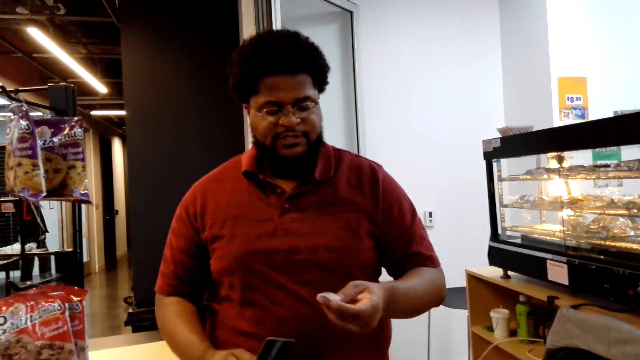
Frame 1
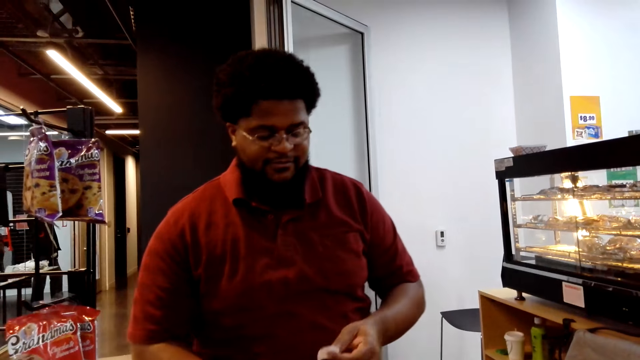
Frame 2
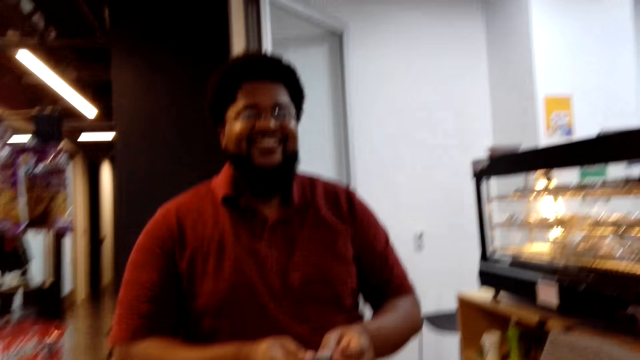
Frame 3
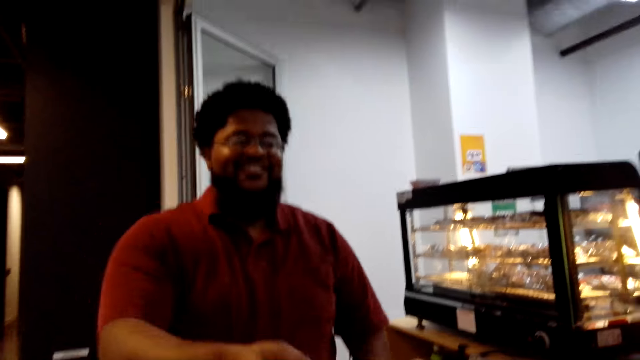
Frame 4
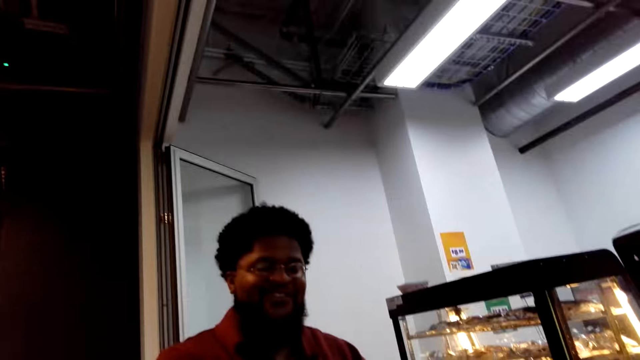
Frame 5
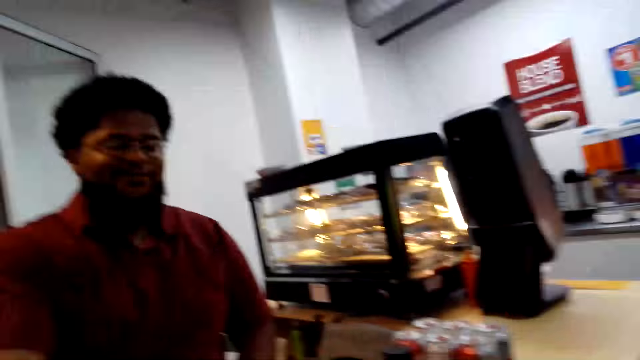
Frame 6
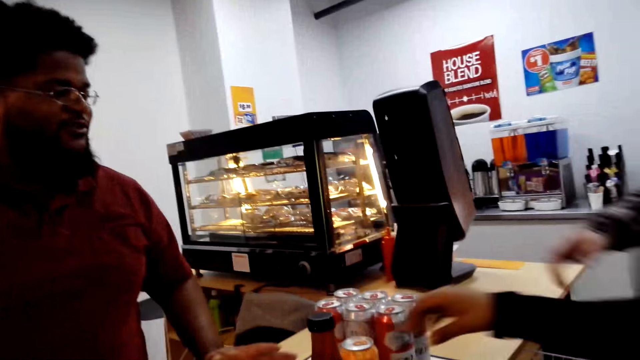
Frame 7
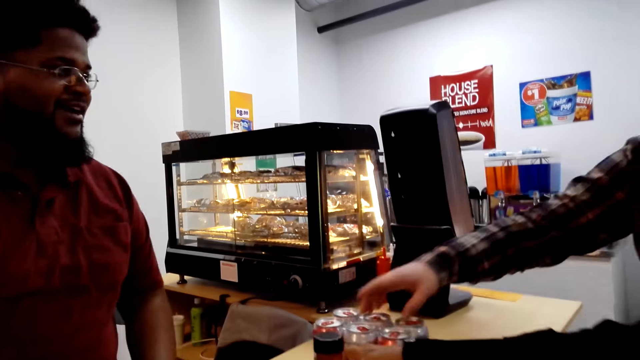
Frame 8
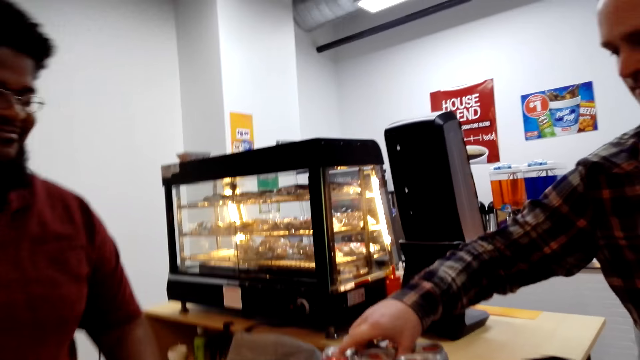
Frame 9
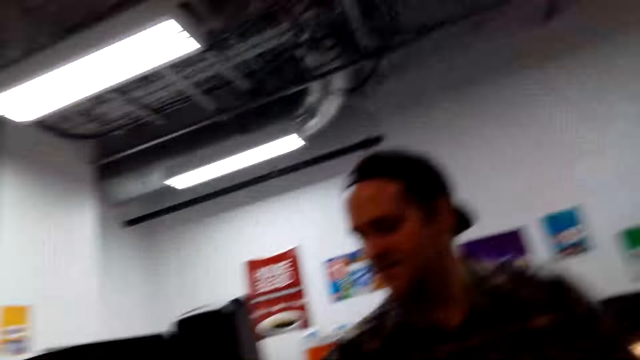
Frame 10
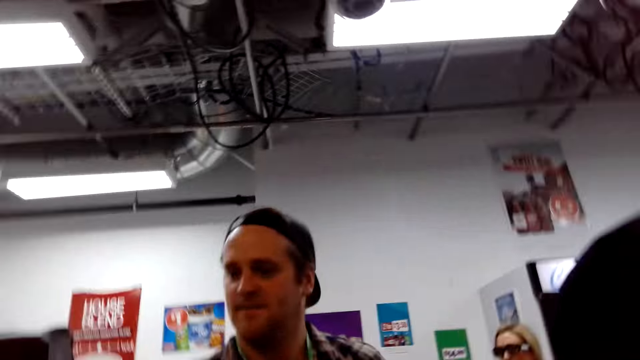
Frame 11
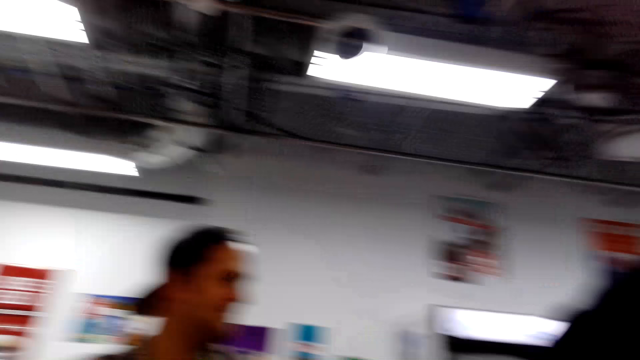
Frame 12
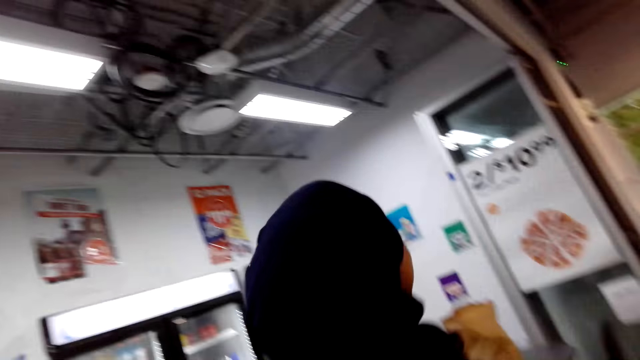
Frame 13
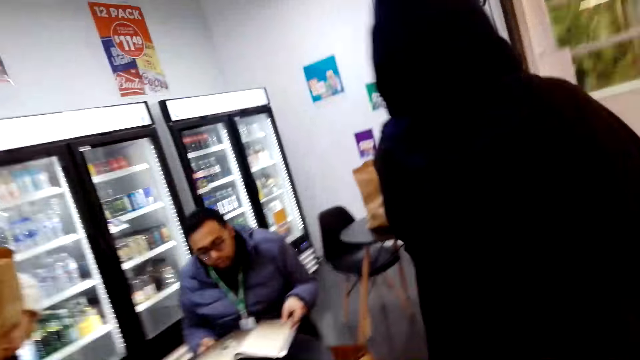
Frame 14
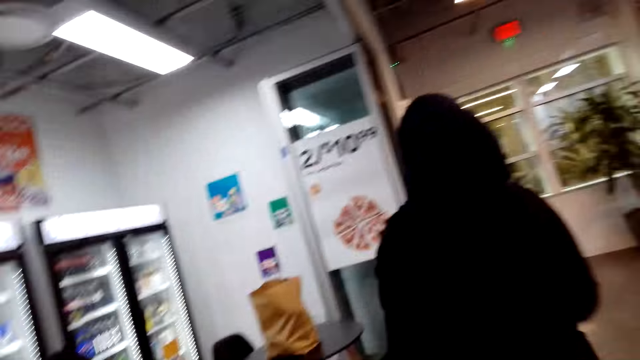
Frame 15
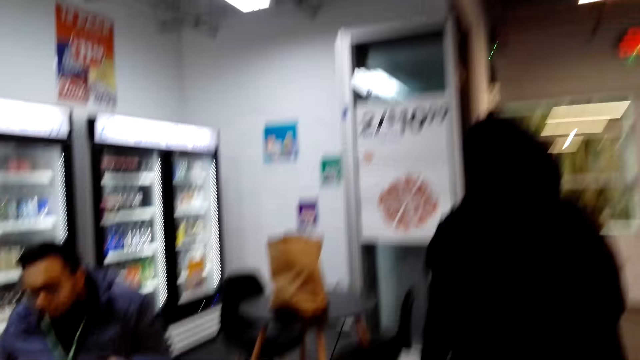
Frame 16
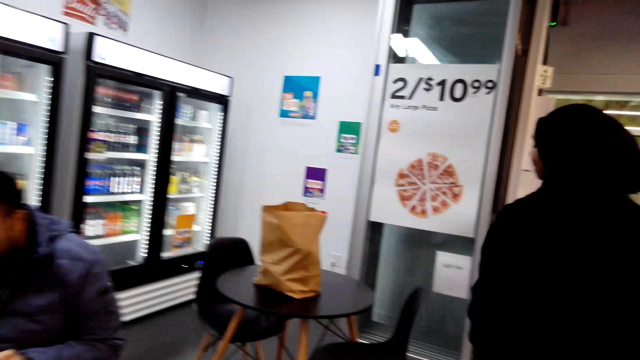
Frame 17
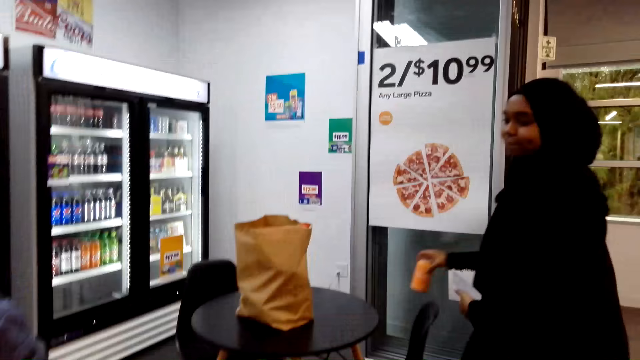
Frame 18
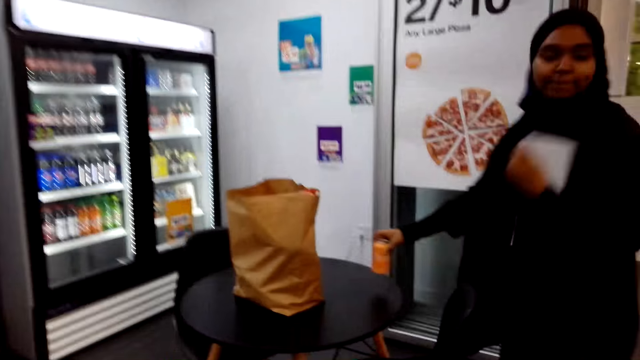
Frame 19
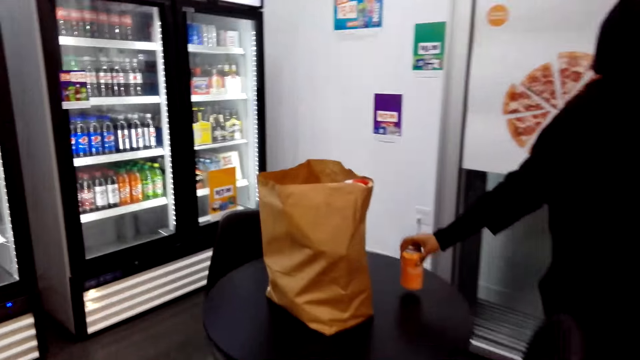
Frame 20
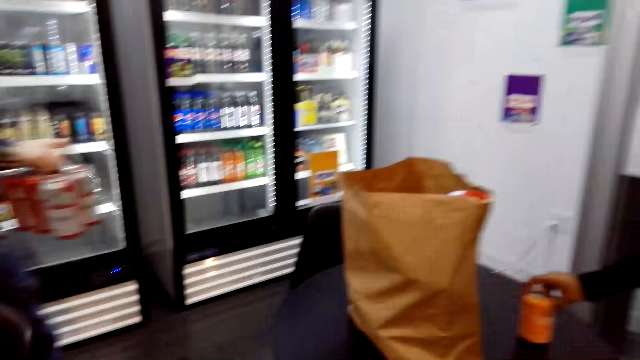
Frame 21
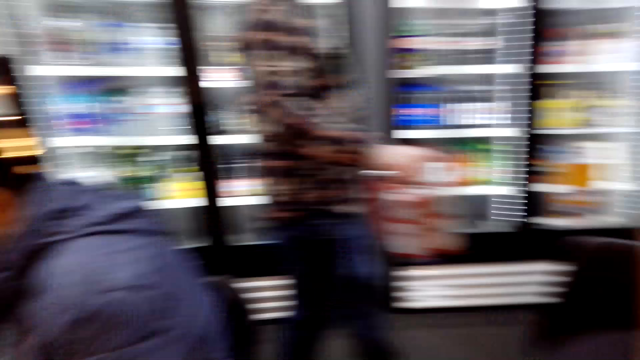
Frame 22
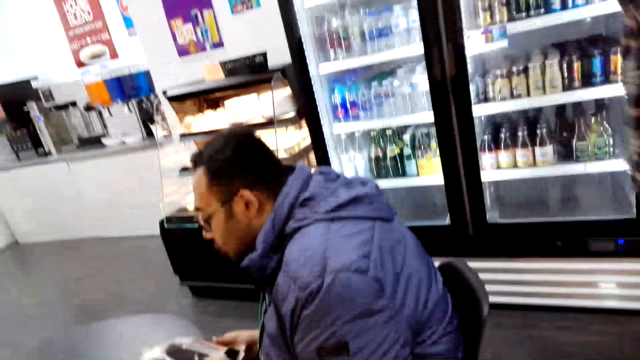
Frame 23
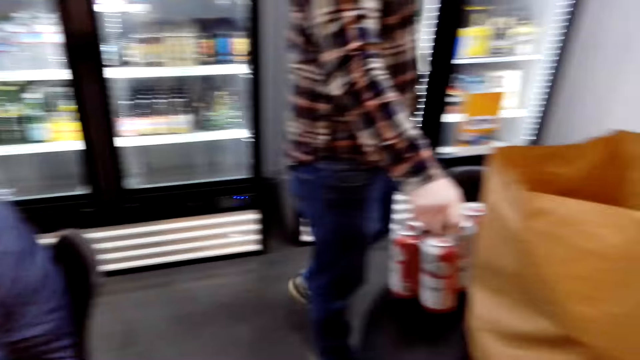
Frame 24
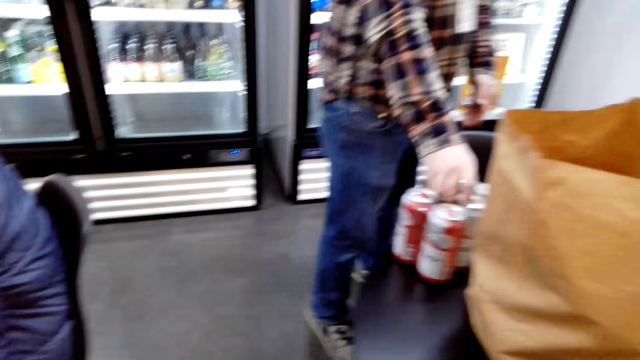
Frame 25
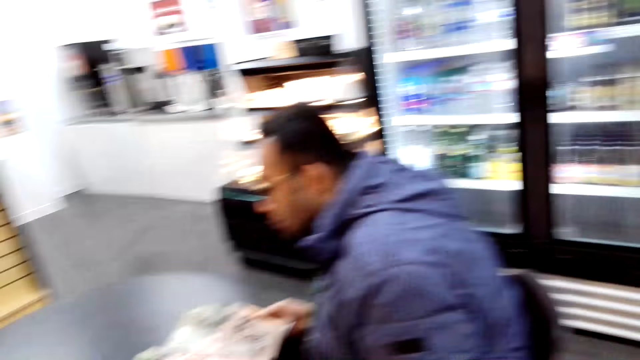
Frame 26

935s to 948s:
The man gives a receipt to the camera wearer. Another man picks the drinks. A third man walks around. The third man puts the drink on the table.

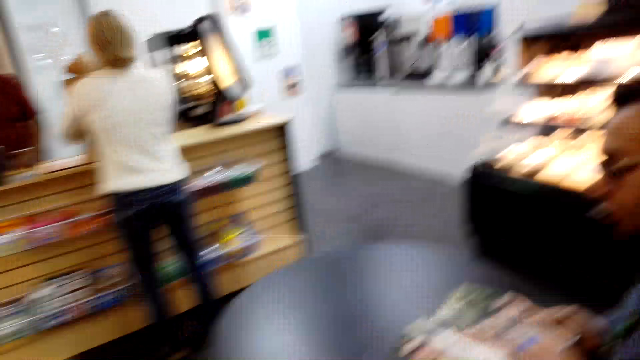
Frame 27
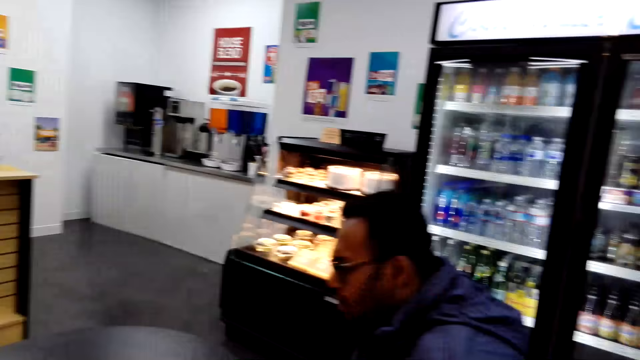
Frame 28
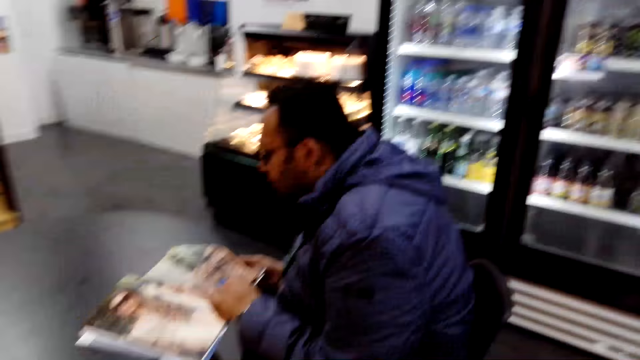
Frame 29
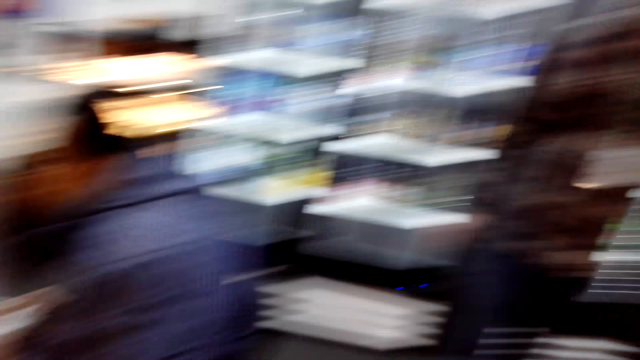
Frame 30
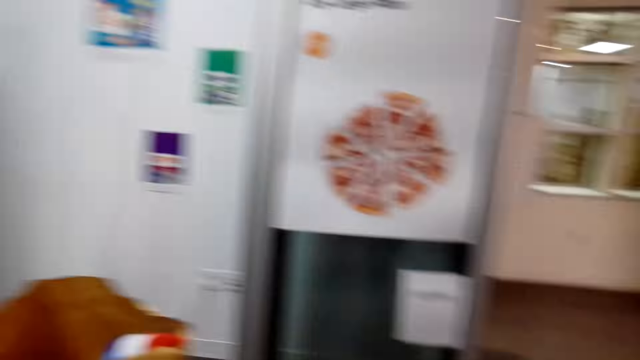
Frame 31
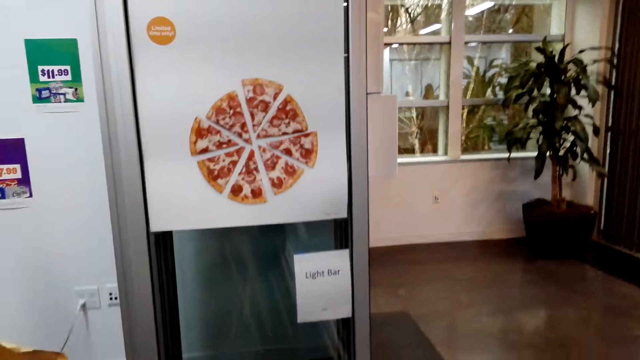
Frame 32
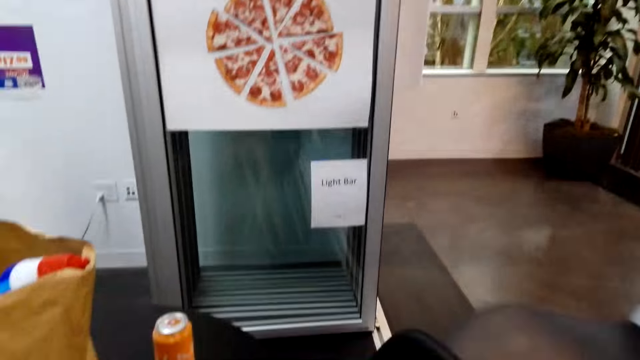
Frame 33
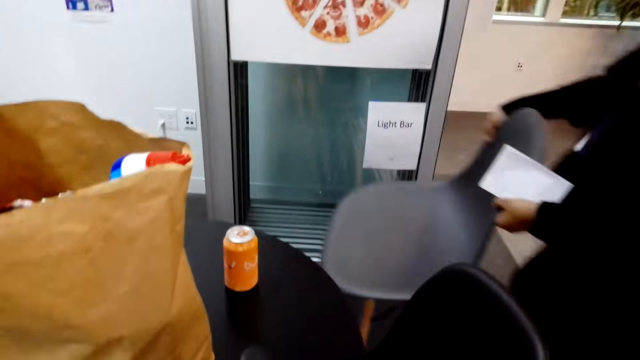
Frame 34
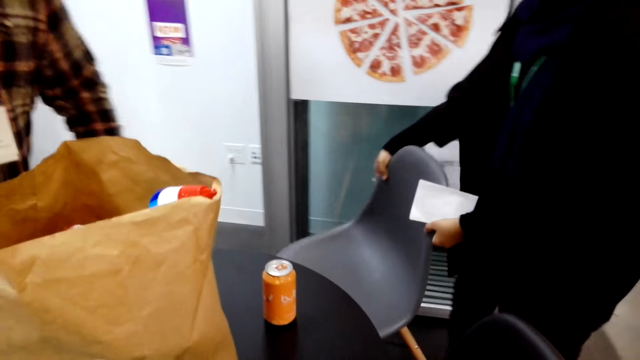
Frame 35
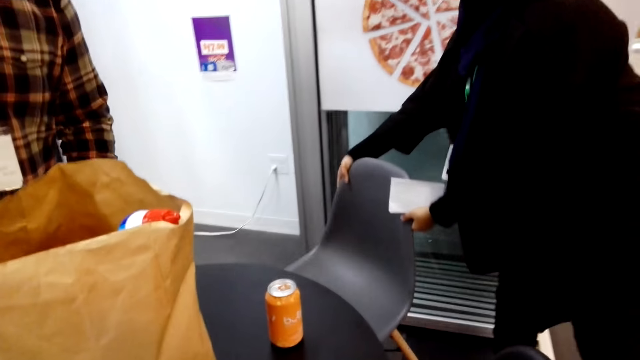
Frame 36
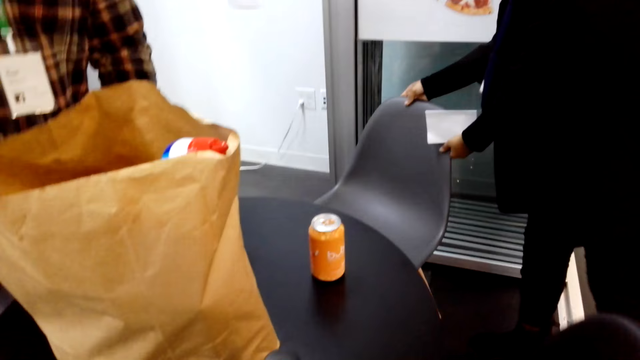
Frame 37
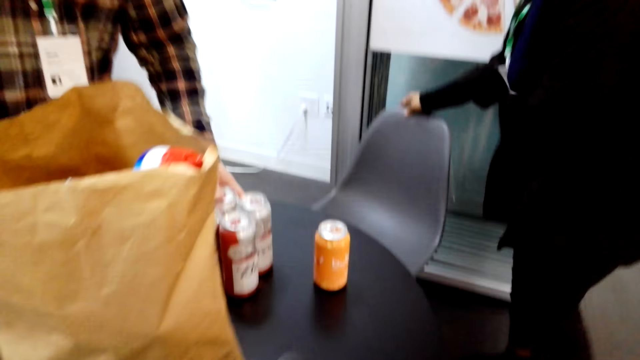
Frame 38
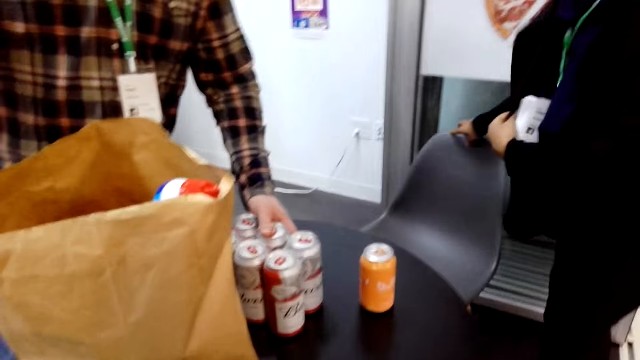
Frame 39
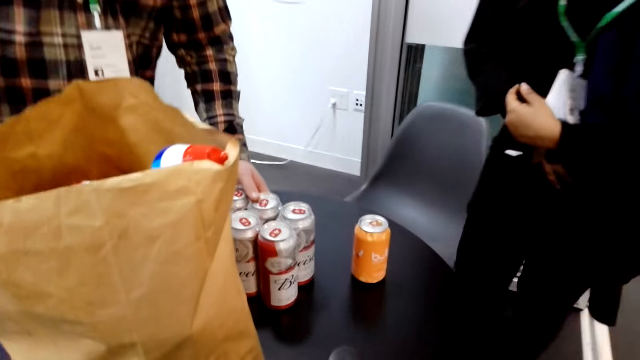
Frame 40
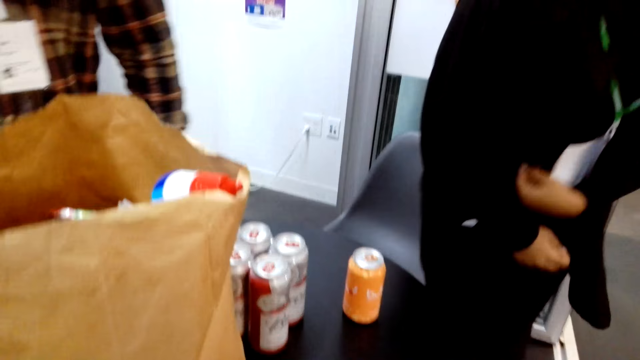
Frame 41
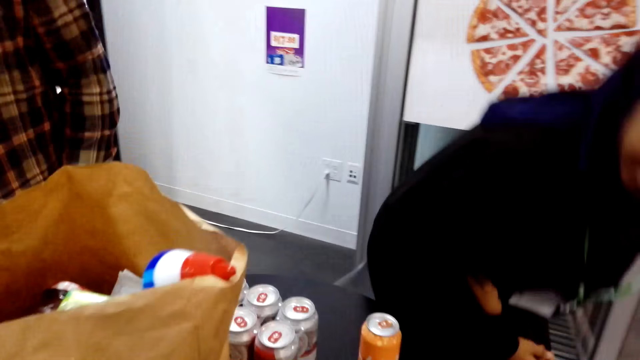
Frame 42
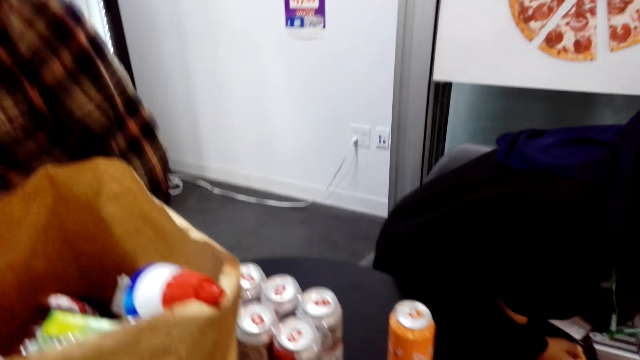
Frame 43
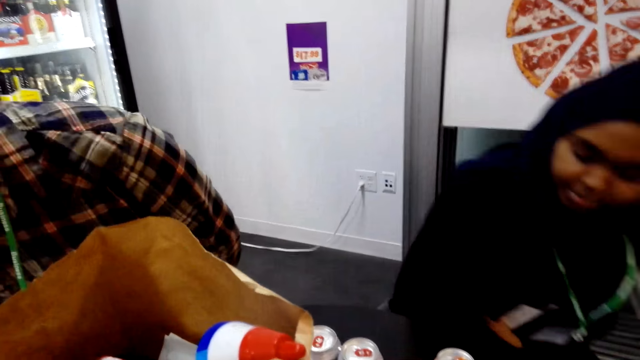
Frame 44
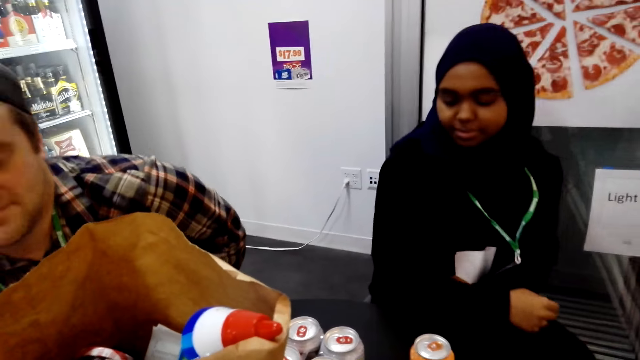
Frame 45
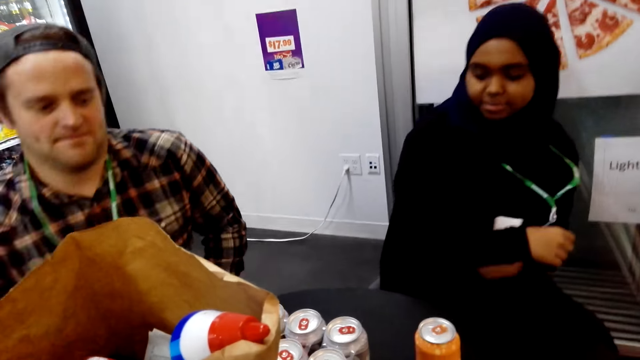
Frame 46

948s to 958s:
The camera wearer looks around. A man moves the chair.
